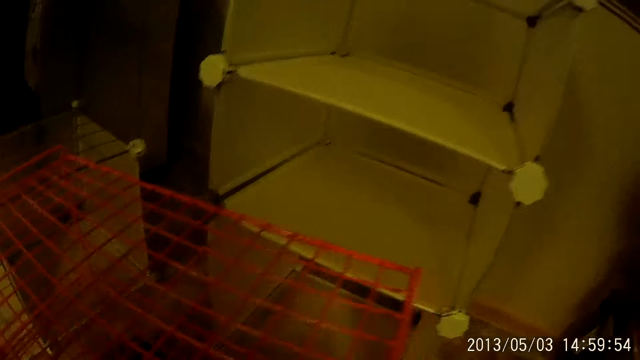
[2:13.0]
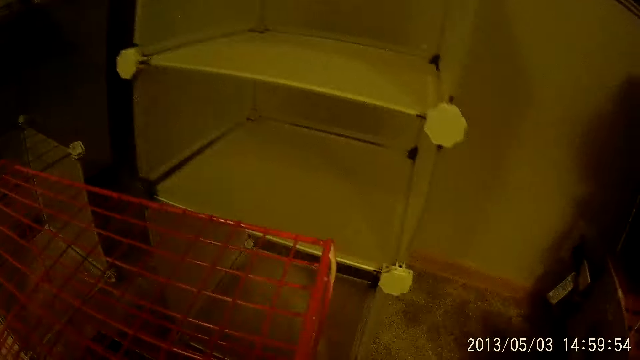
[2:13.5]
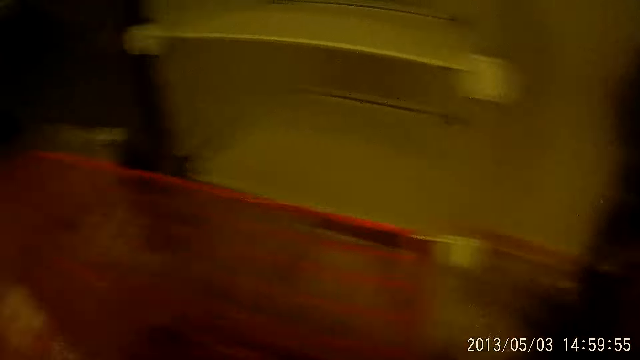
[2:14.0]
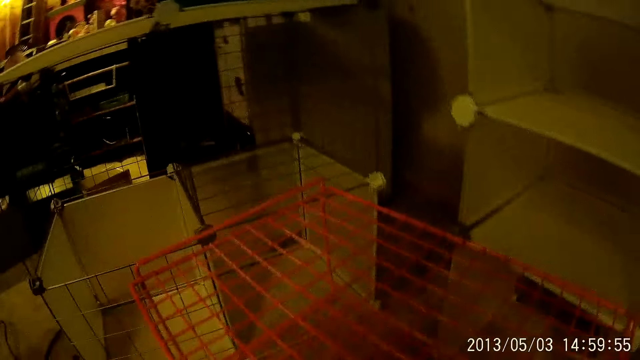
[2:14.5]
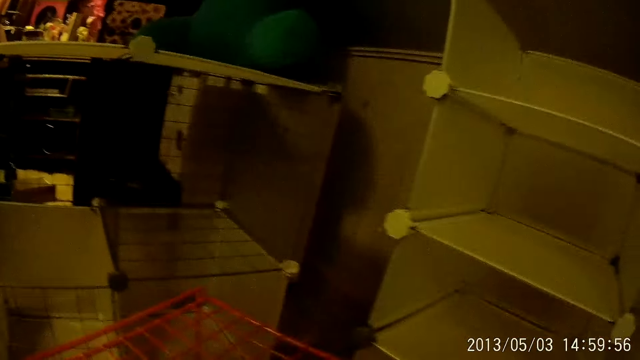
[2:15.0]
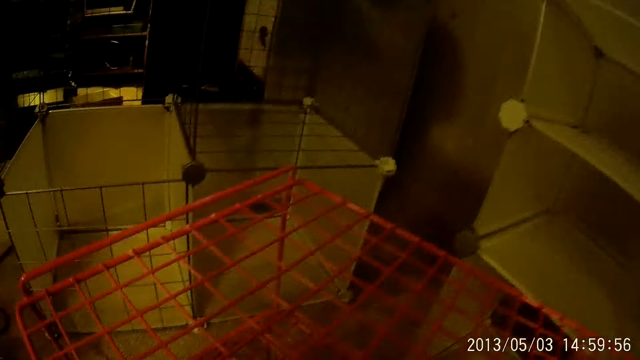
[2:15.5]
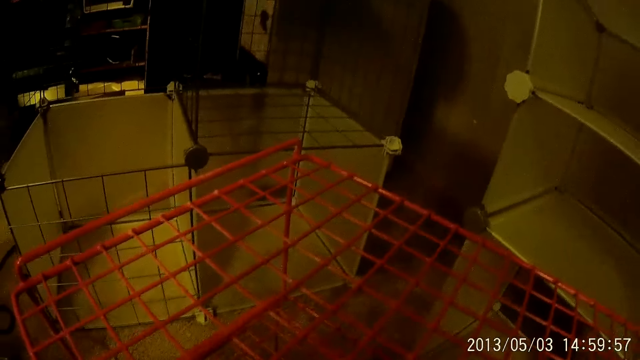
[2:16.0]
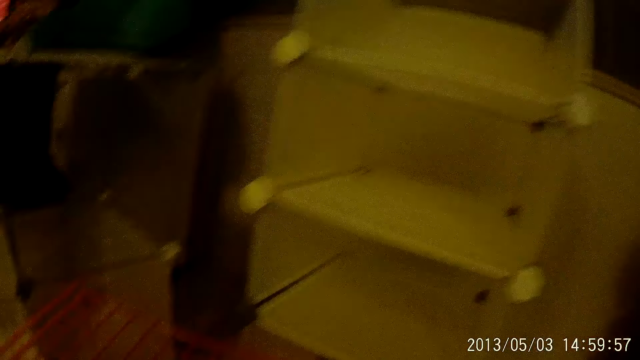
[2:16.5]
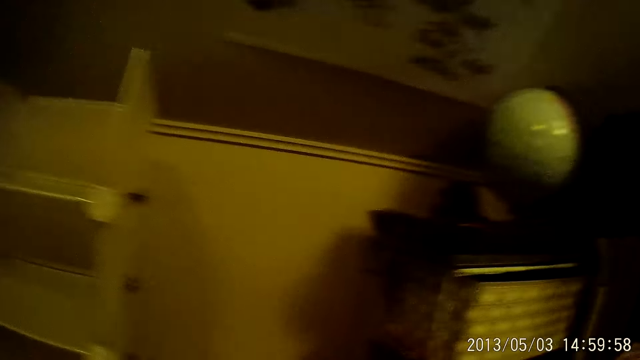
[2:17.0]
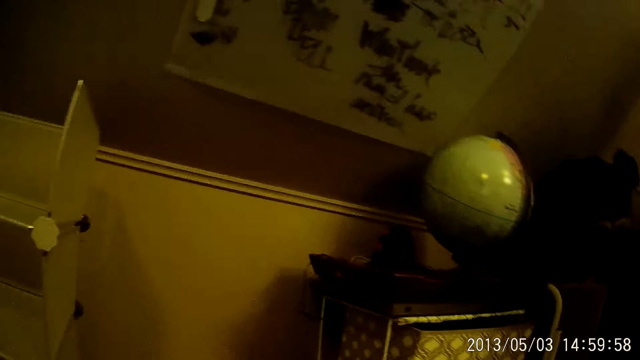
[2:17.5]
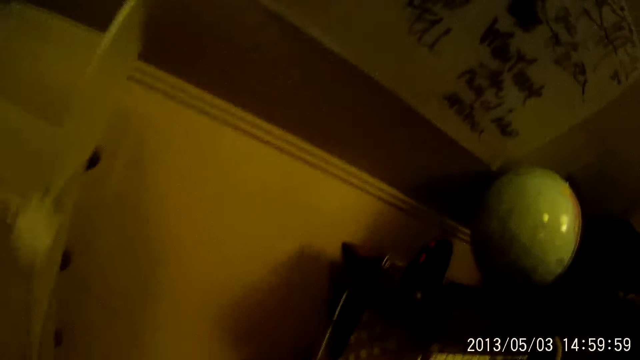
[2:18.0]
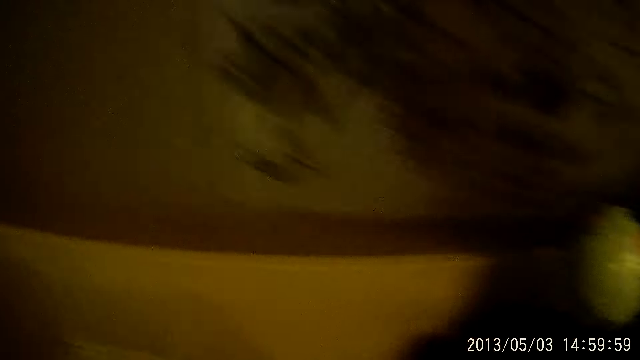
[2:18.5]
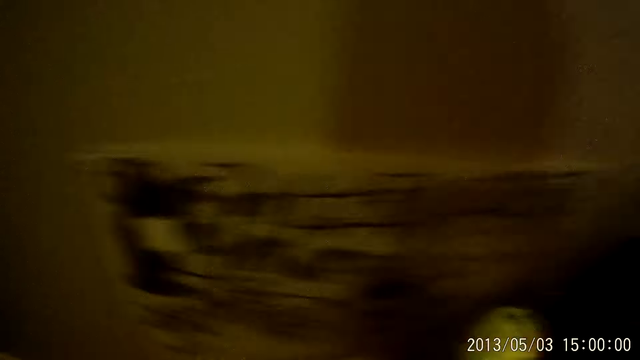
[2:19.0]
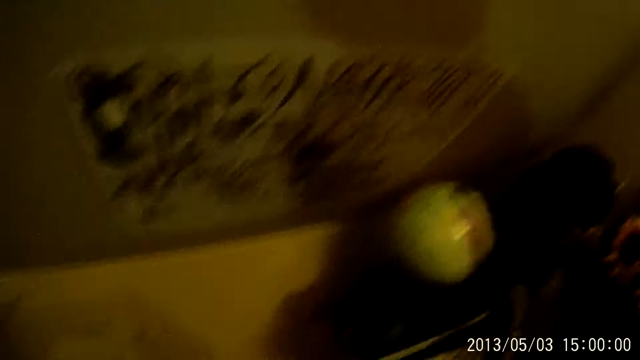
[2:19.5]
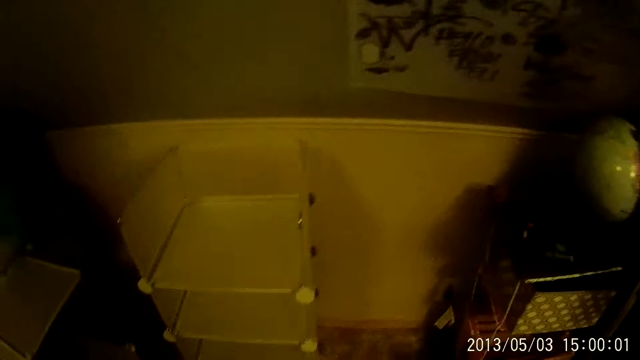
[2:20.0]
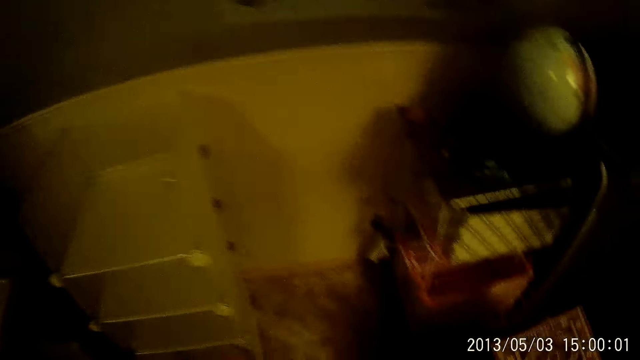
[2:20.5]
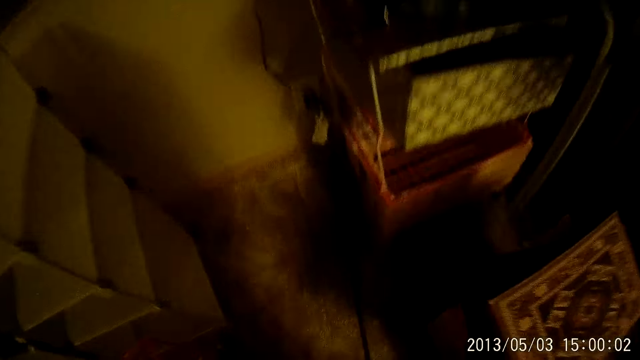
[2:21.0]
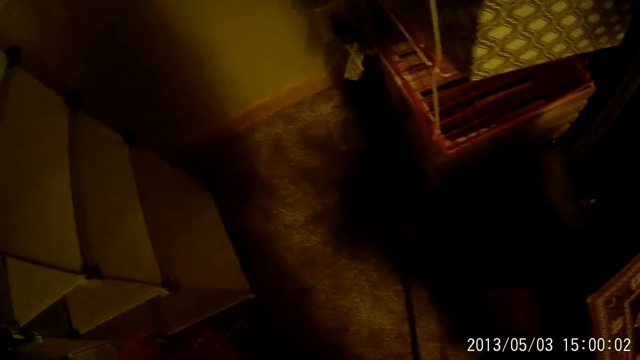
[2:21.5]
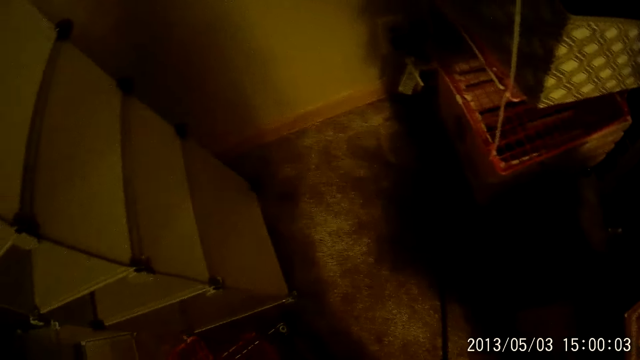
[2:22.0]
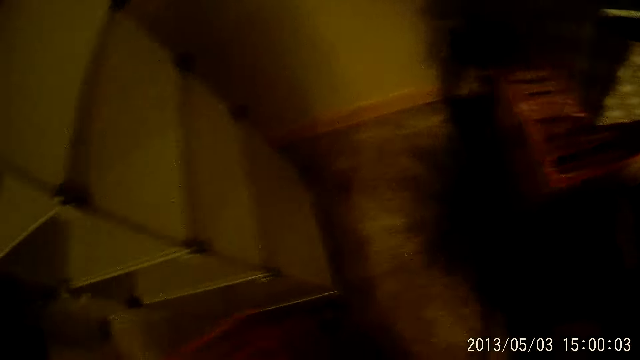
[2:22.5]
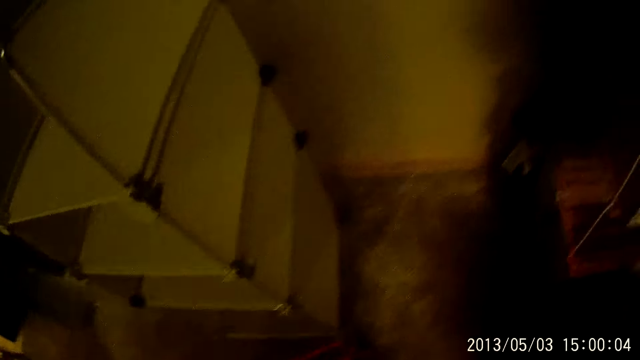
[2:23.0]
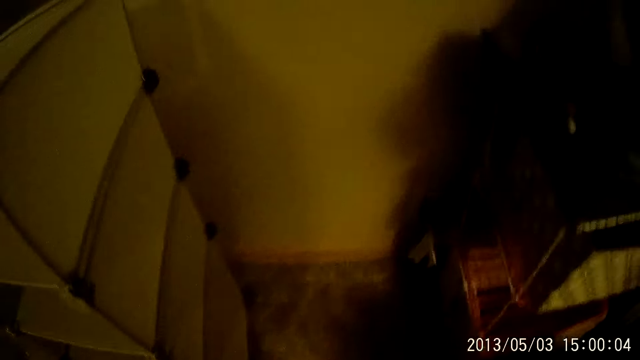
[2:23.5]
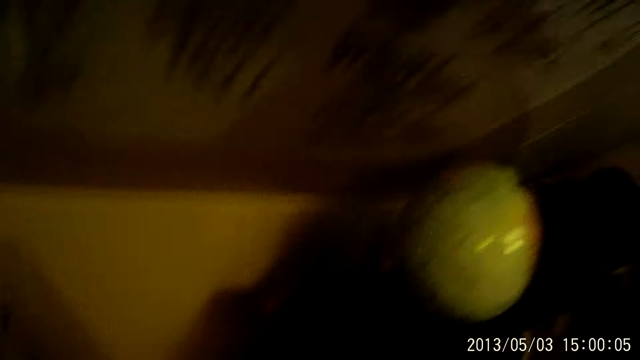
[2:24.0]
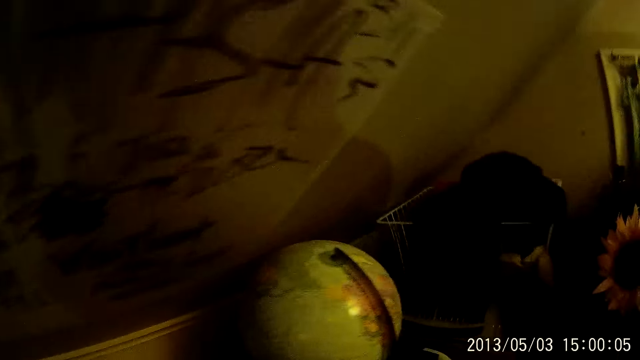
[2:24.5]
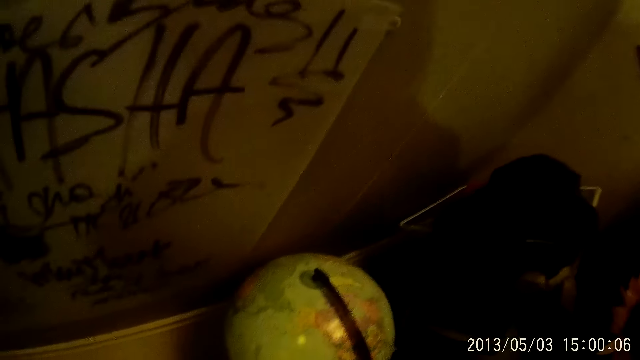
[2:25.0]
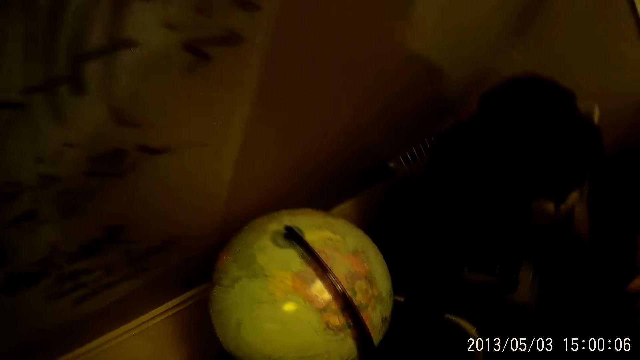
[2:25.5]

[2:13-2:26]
The camera wearer looks around. They fix the rack on the floor. They look around.

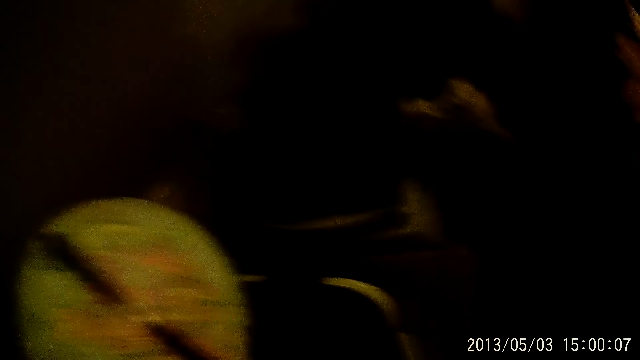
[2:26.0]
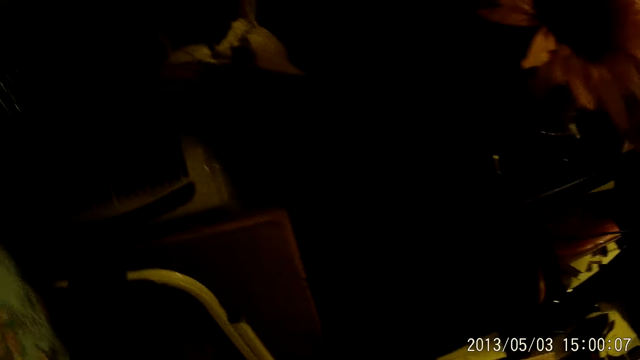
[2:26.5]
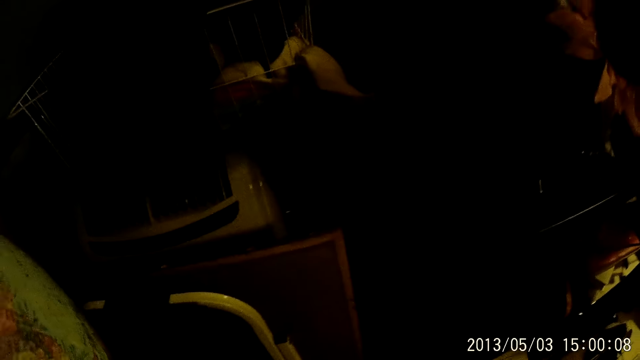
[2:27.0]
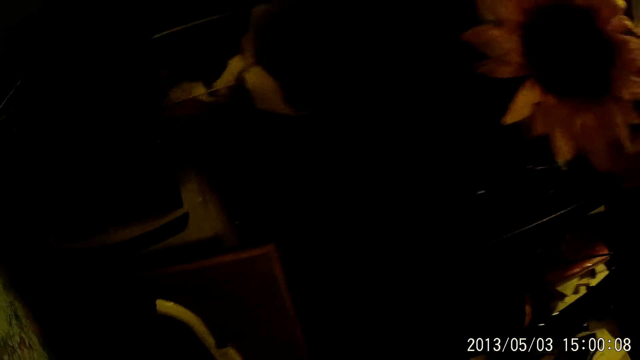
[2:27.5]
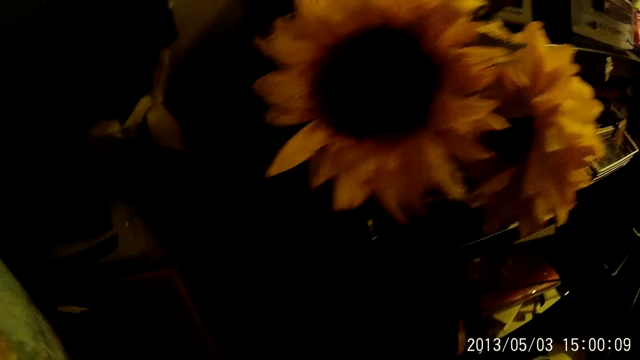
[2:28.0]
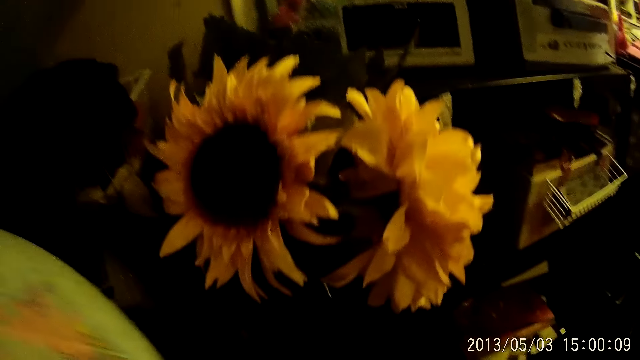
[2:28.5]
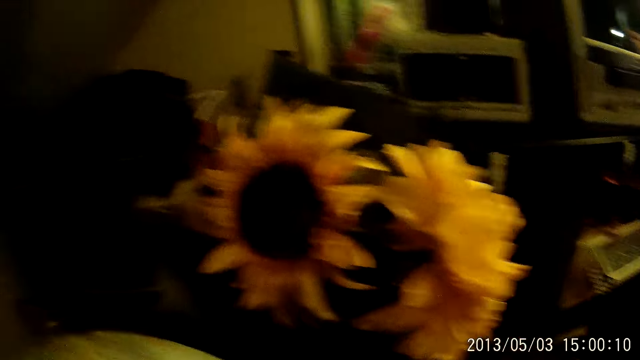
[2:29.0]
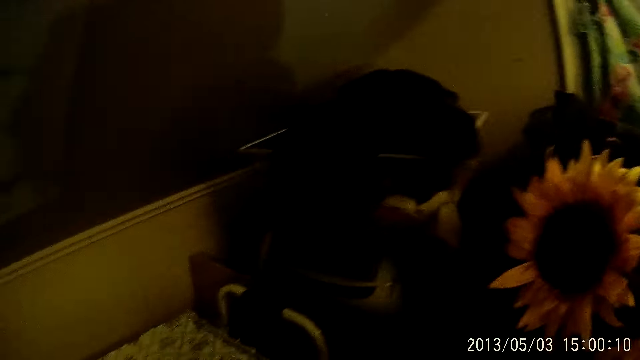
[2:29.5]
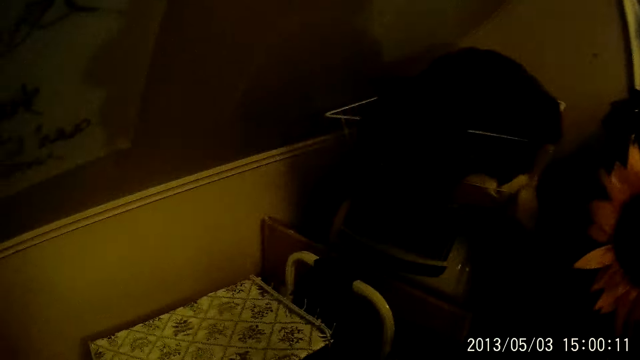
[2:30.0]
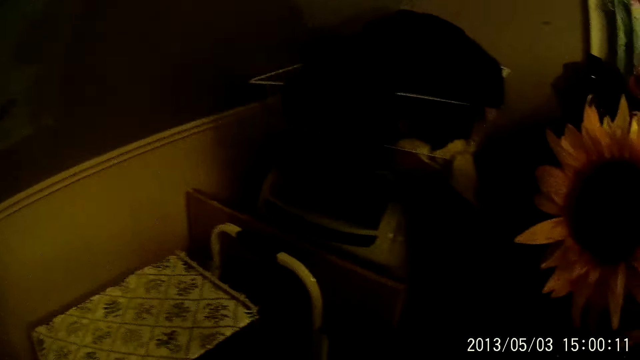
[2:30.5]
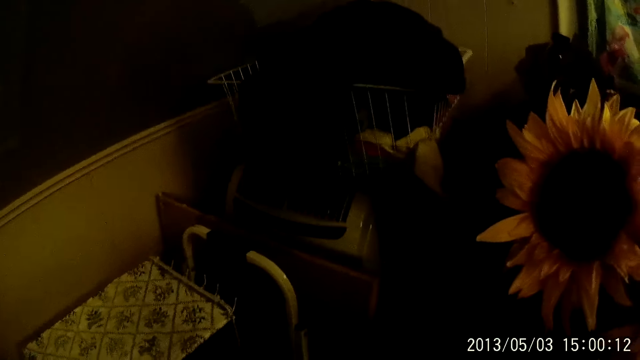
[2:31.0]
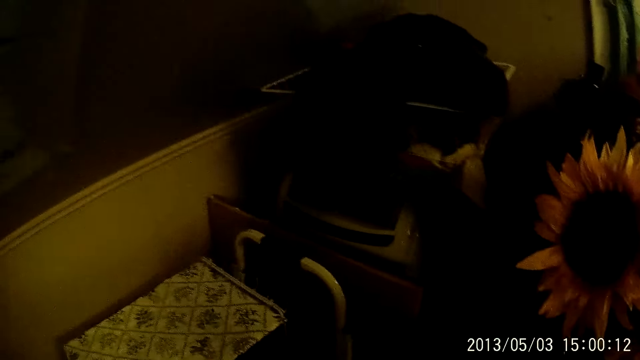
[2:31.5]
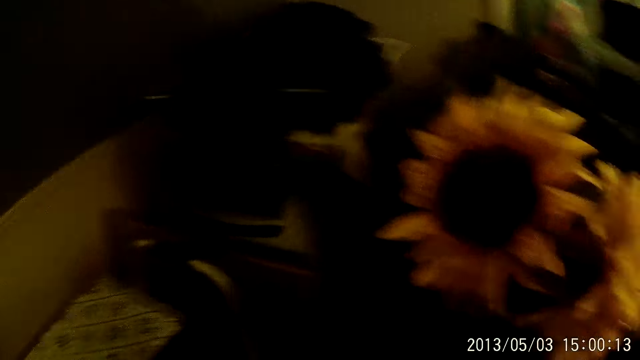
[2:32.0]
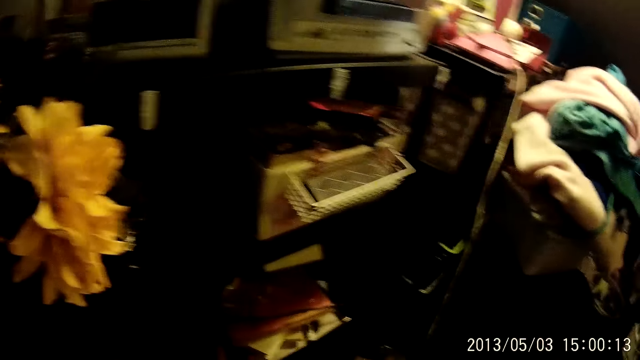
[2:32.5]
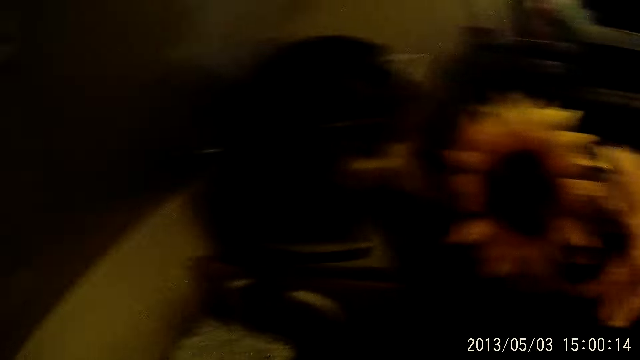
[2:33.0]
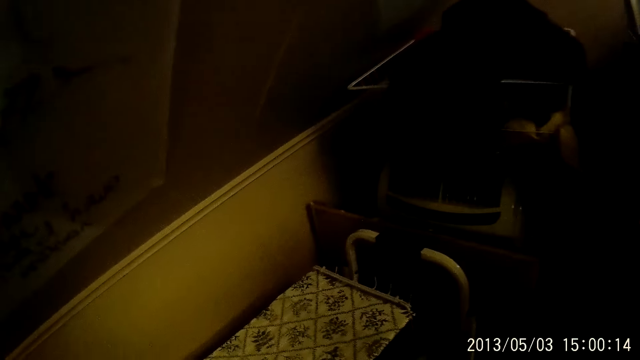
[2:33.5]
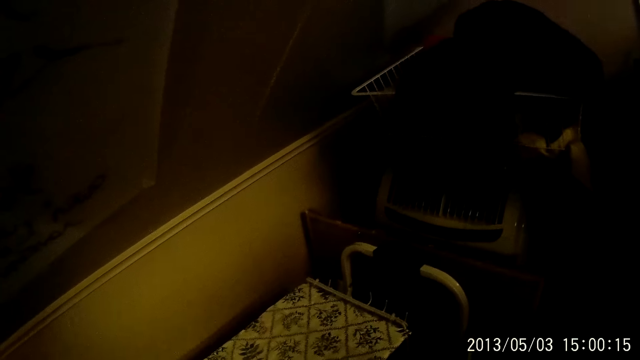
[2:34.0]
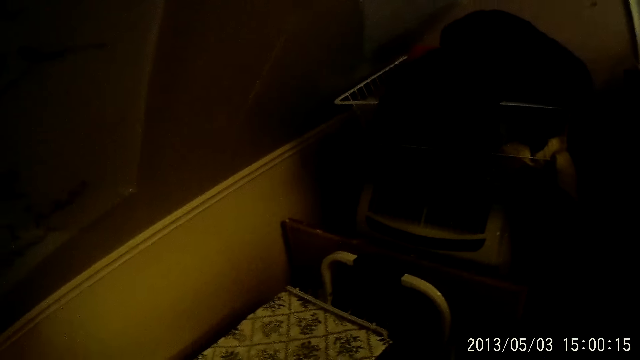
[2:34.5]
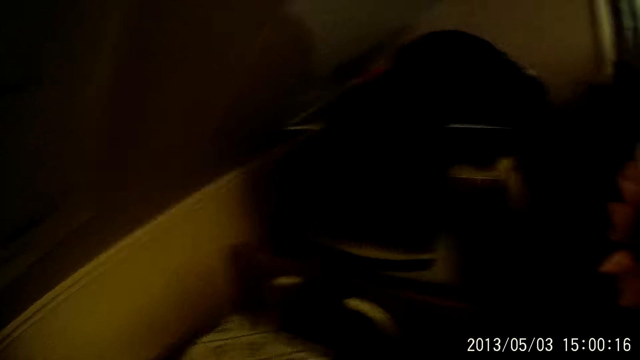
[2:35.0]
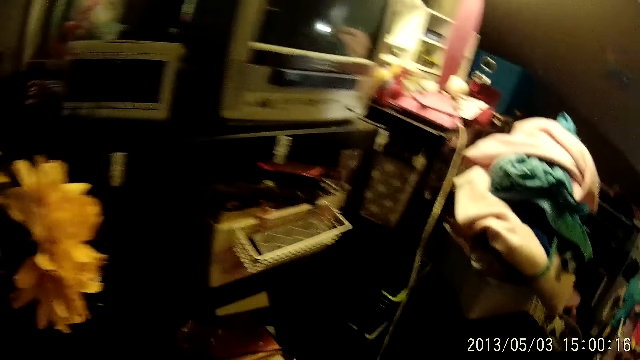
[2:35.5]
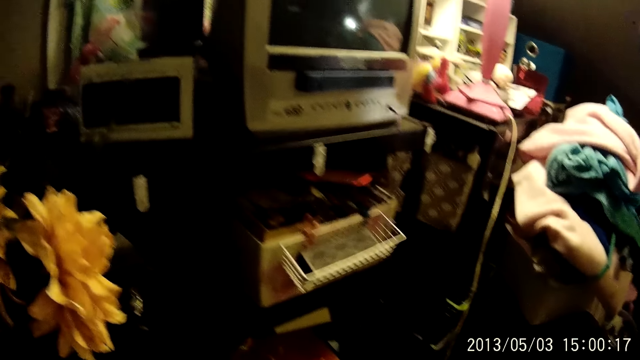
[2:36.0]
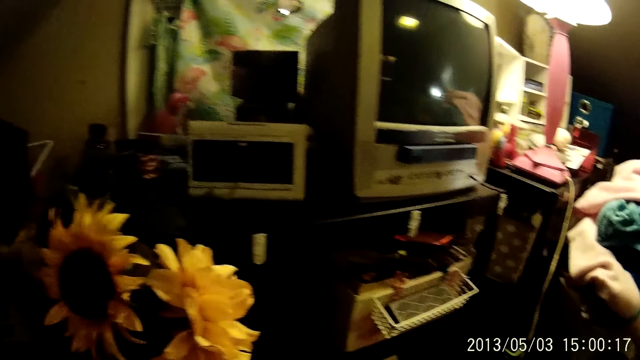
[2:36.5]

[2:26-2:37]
The camera wearer carries a gazing ball from another rack with both hands.
